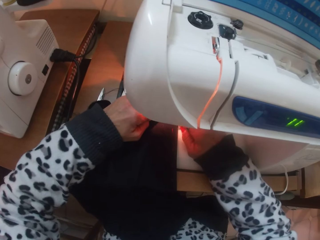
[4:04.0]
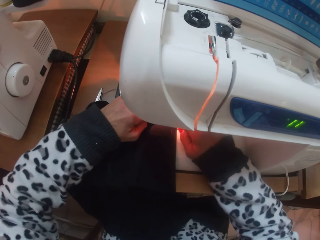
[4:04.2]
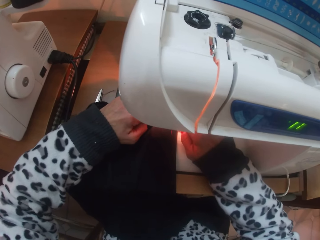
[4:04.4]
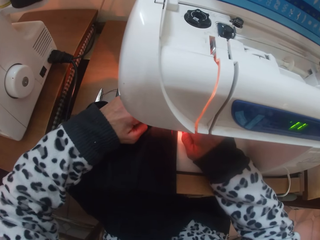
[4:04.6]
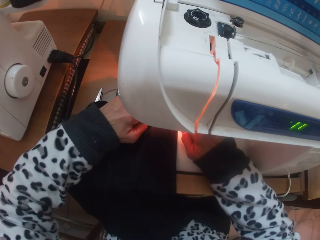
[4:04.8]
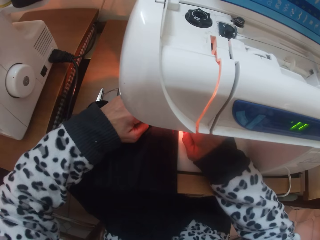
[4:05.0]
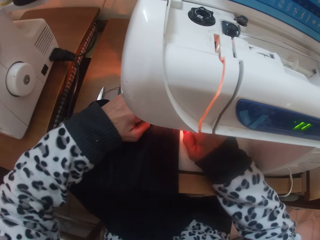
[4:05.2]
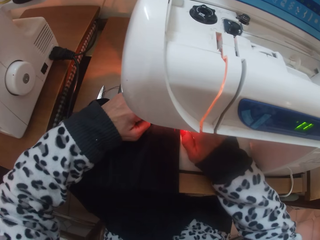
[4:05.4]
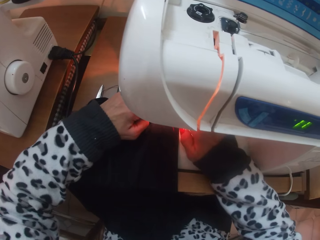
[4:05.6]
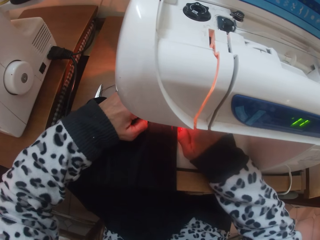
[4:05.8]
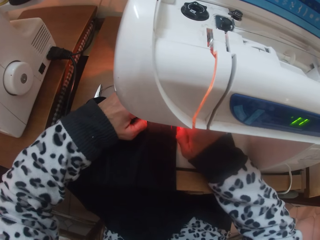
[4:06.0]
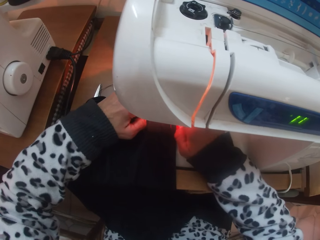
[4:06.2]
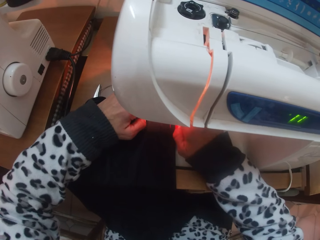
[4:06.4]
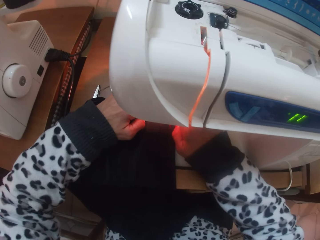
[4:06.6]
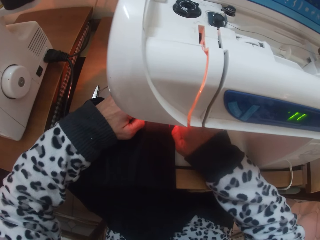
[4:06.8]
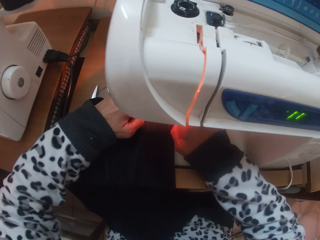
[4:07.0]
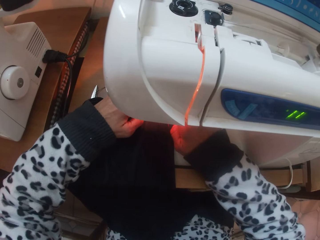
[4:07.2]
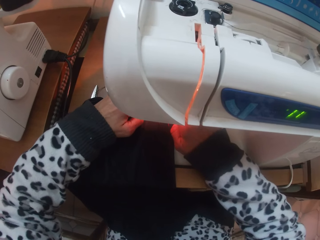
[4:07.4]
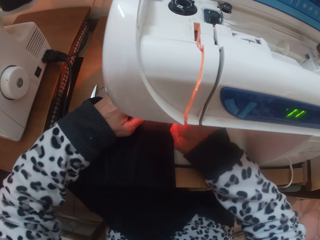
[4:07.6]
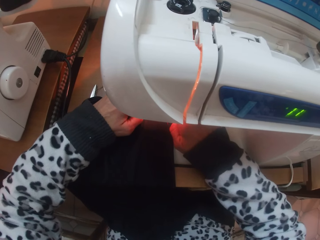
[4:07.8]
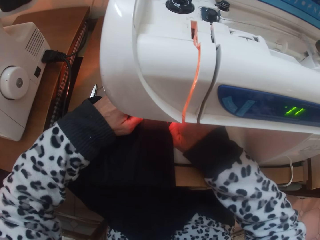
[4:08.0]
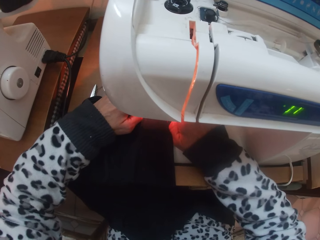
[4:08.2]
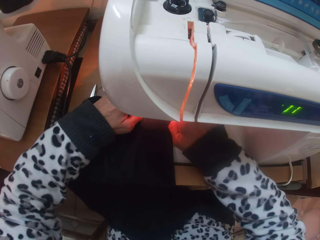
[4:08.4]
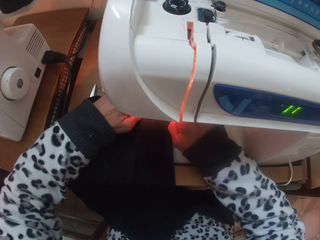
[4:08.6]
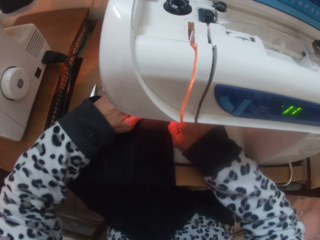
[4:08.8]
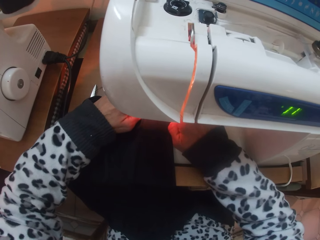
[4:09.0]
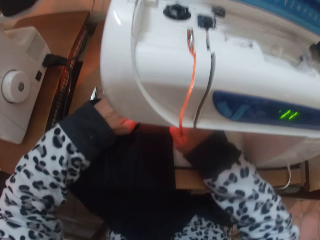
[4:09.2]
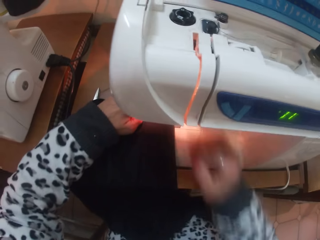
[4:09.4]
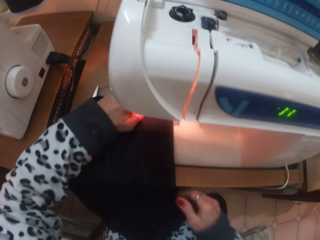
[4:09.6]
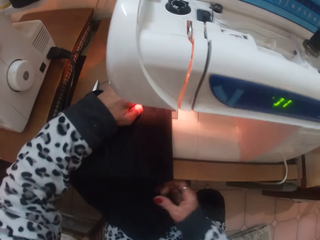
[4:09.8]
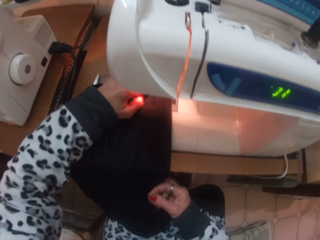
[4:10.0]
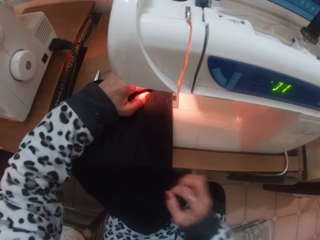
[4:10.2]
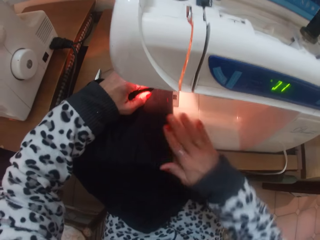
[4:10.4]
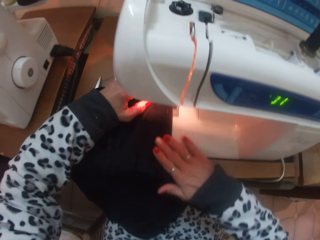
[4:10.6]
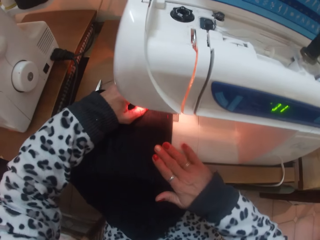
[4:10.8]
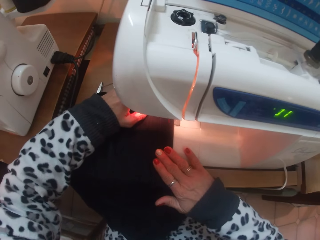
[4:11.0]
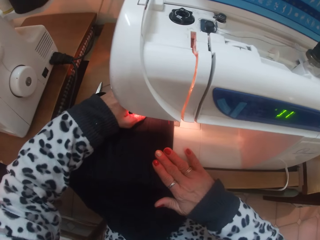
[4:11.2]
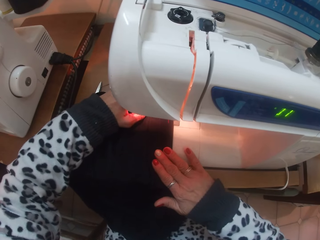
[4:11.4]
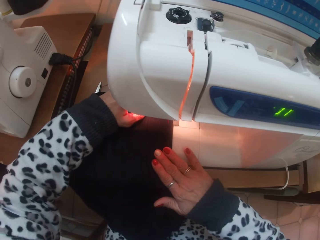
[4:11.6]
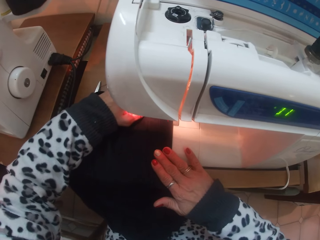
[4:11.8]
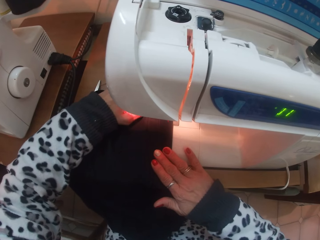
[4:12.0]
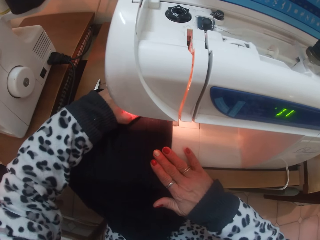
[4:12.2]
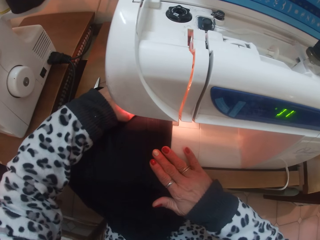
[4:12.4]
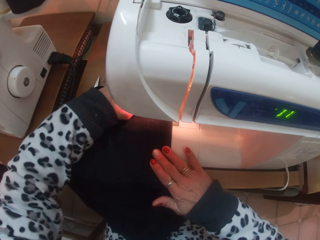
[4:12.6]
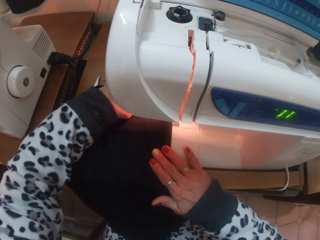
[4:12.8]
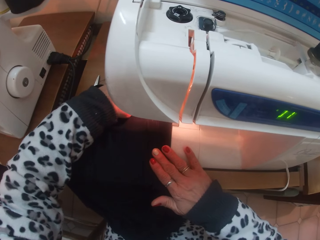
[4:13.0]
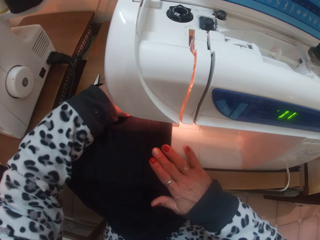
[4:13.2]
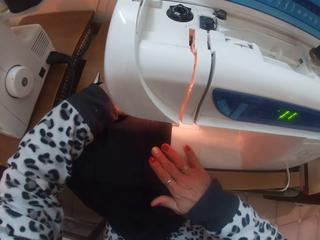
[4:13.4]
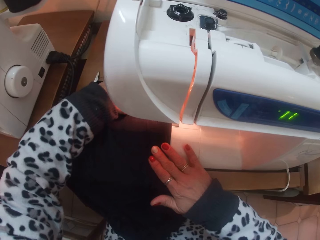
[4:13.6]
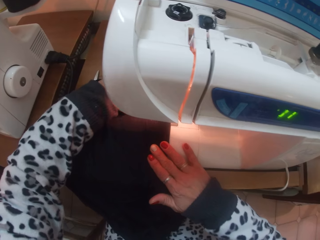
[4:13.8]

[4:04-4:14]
The camera wearer sews the skirt with the electric sewing machine.

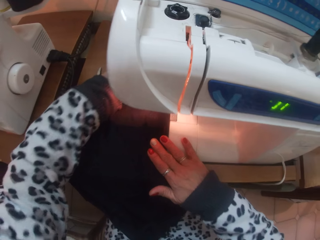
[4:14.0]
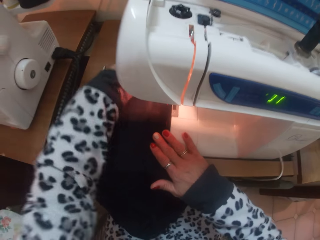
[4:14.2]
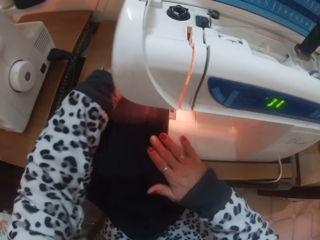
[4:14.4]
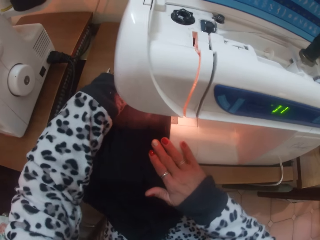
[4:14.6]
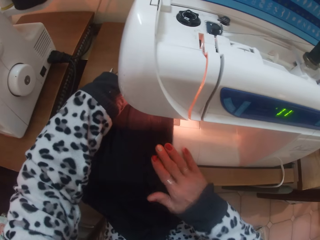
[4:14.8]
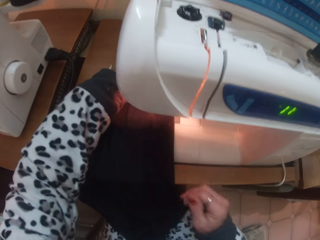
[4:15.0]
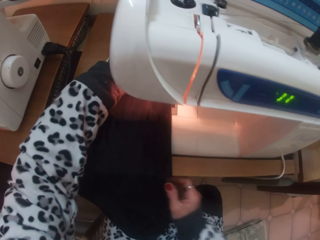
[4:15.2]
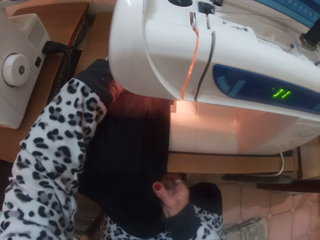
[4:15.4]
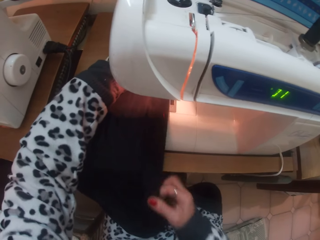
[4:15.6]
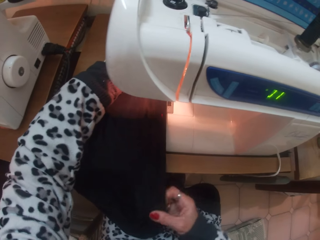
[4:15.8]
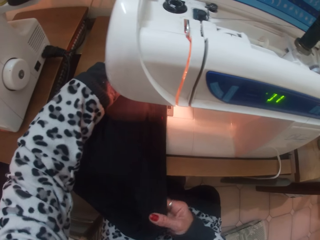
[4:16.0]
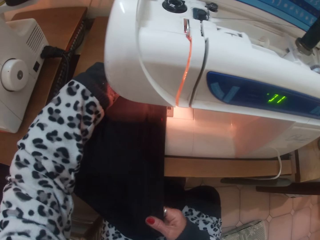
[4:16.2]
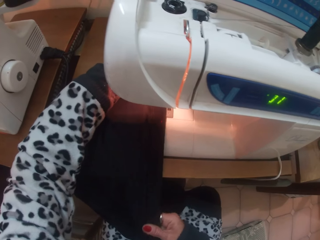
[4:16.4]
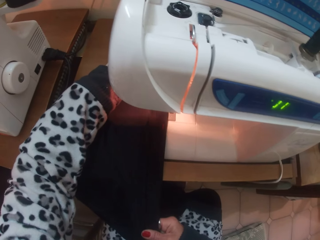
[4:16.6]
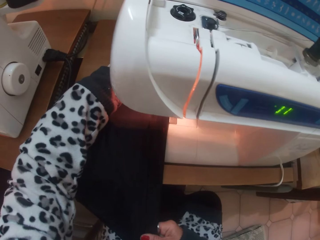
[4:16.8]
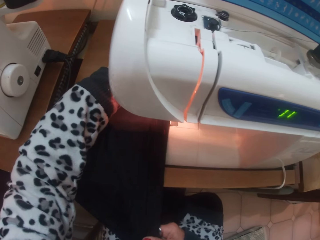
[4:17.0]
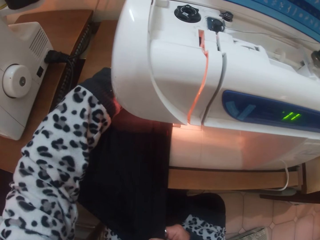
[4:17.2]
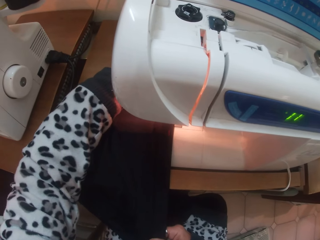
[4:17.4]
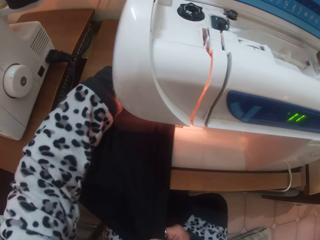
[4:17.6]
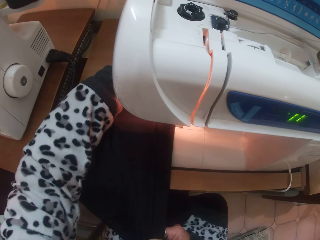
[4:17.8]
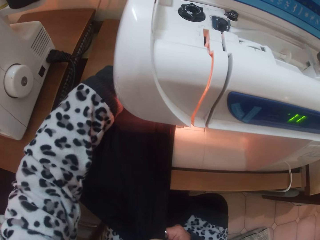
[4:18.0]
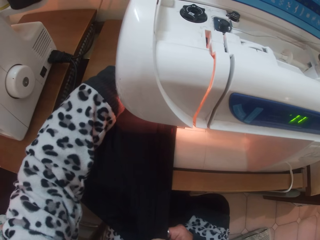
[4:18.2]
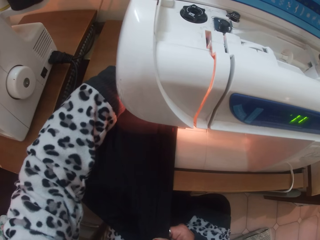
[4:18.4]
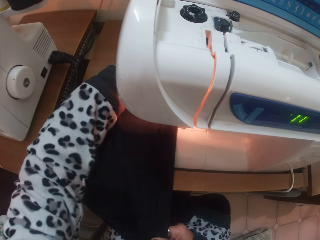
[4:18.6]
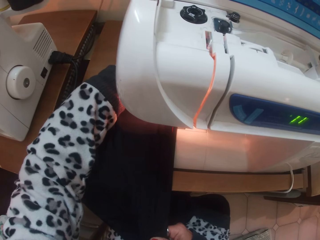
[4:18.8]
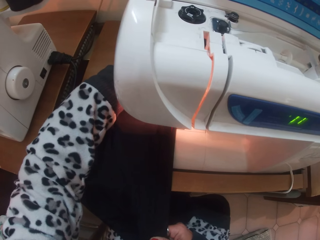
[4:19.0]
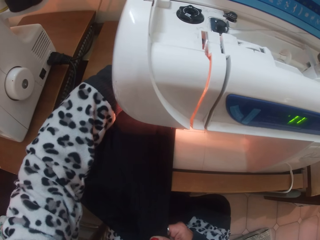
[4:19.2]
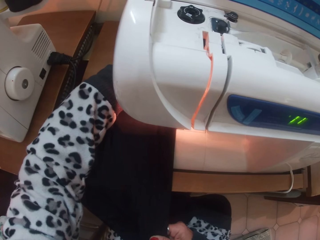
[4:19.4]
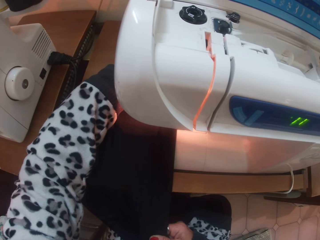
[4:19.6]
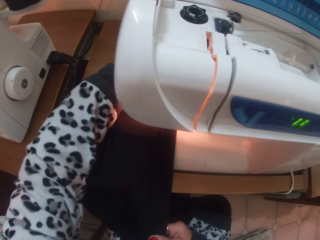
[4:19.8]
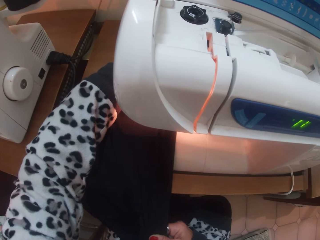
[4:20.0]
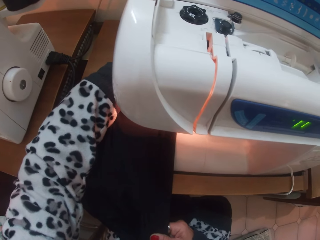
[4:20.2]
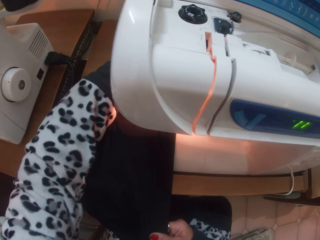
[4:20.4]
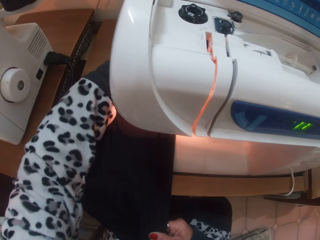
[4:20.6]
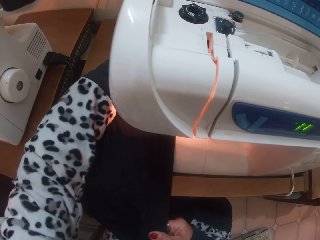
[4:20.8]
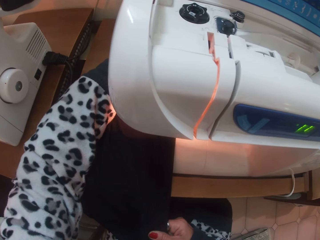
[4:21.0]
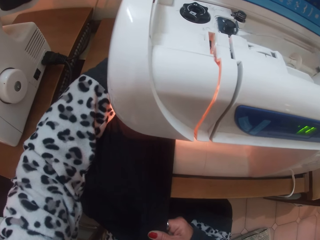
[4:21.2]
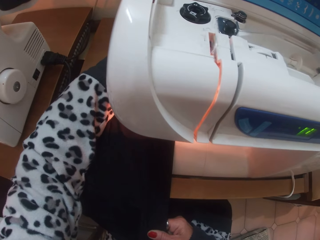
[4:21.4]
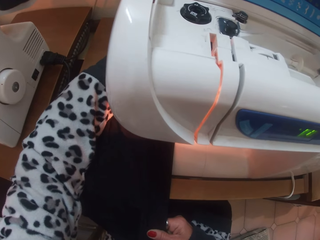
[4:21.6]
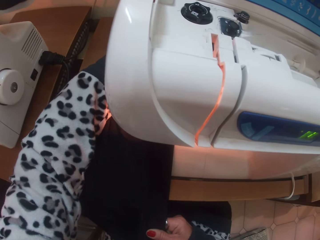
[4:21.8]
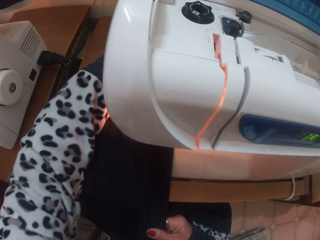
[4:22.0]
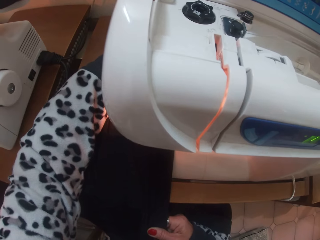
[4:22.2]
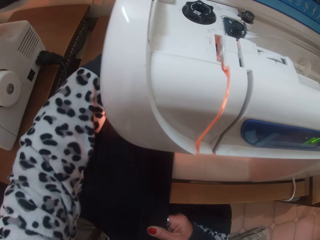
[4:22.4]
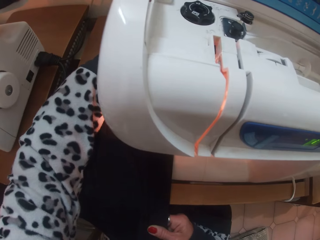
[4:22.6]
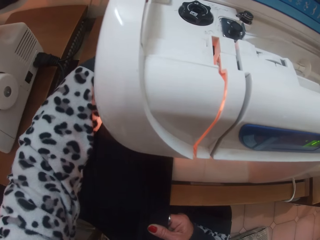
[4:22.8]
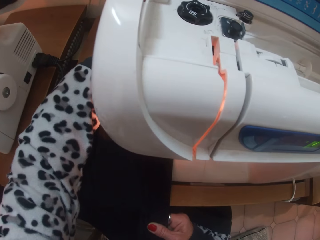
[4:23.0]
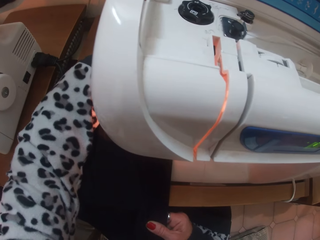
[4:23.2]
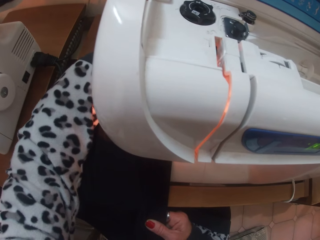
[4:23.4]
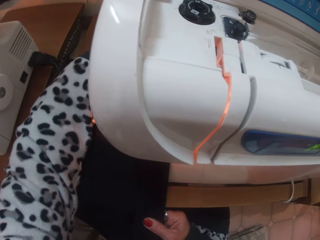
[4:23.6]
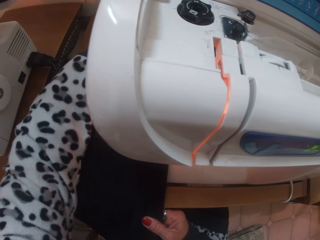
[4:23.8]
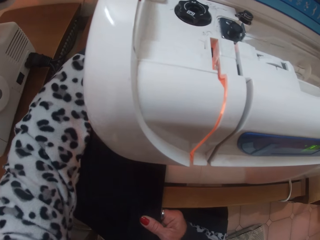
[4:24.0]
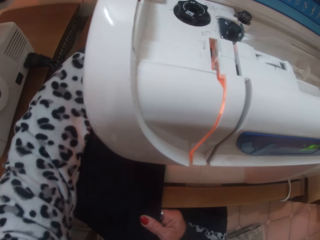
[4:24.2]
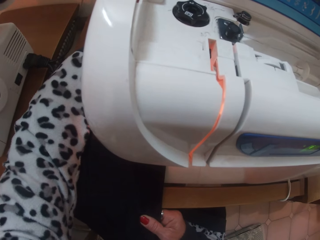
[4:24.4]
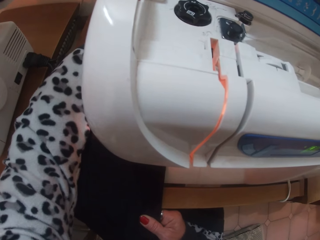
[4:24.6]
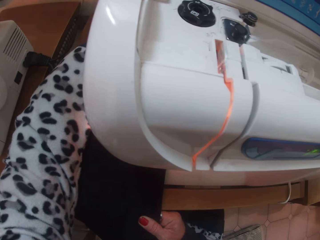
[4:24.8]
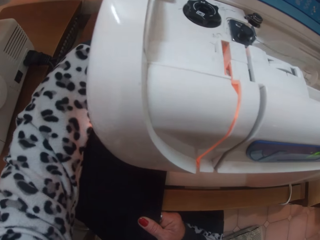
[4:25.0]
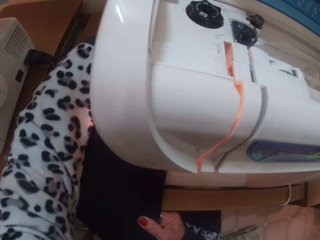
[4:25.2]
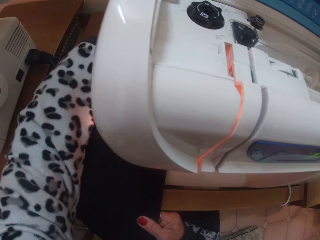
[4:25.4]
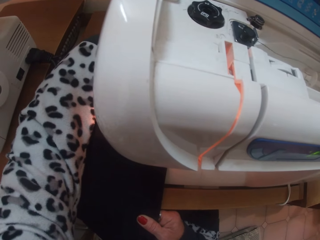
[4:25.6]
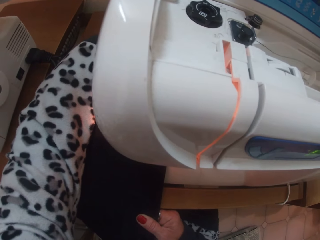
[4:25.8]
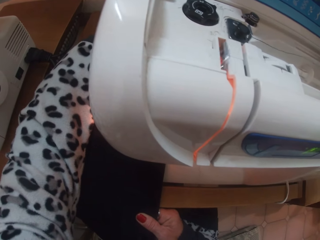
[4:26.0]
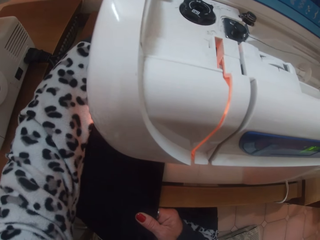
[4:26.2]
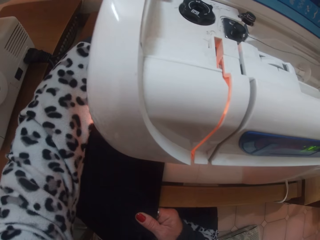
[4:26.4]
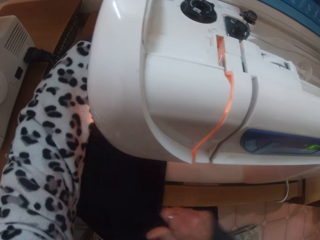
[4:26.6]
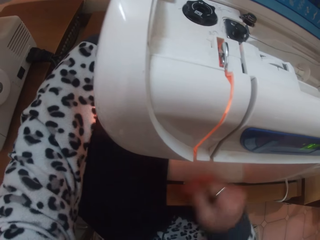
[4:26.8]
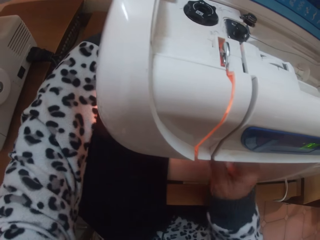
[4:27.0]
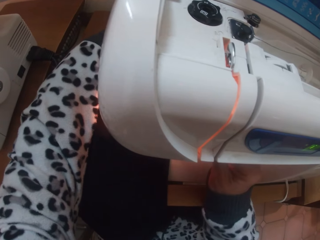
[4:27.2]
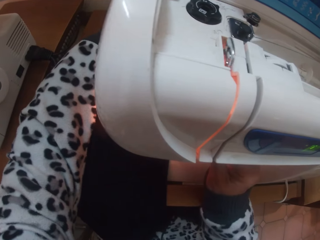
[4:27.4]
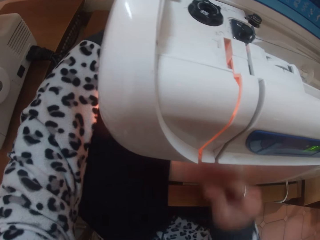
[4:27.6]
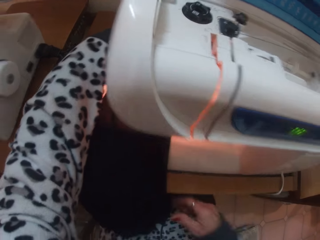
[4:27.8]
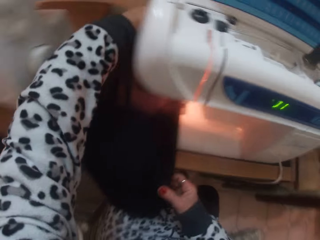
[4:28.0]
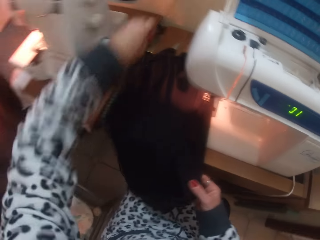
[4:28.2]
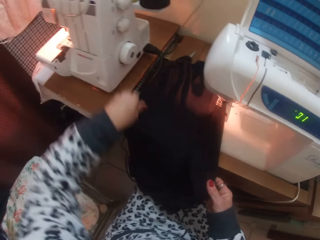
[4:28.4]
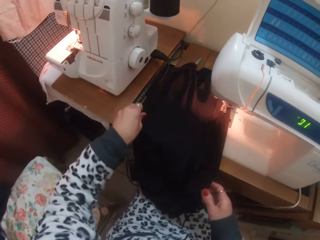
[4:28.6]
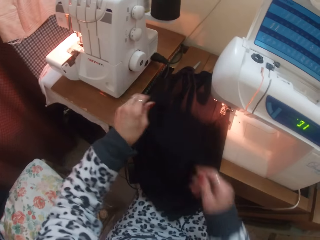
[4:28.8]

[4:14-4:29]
The camera wearer straightens the cloth. They sew a piece of cloth with a sewing machine.
